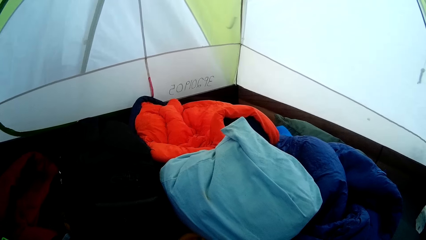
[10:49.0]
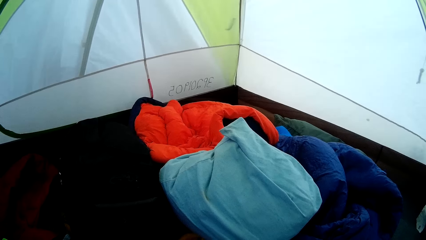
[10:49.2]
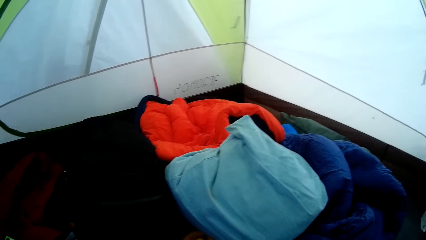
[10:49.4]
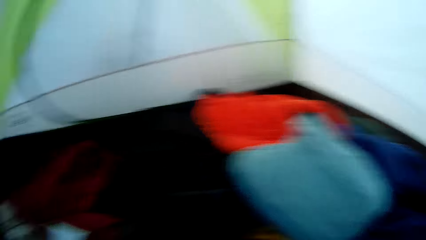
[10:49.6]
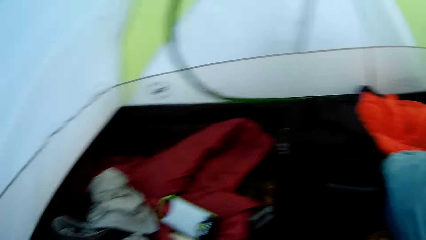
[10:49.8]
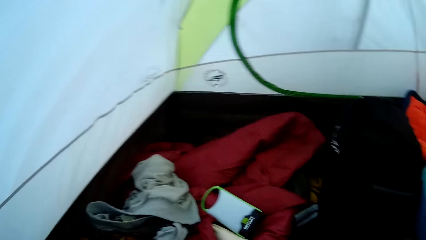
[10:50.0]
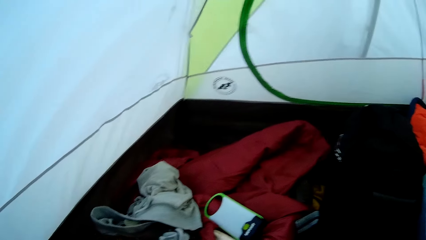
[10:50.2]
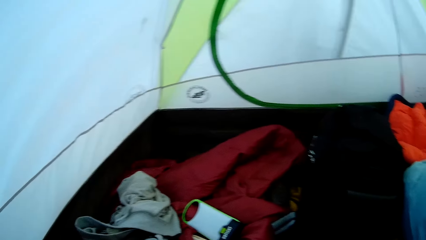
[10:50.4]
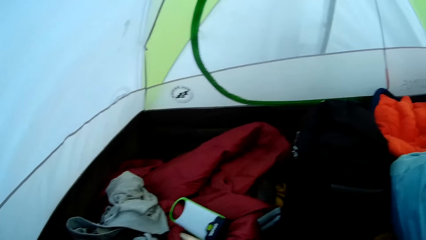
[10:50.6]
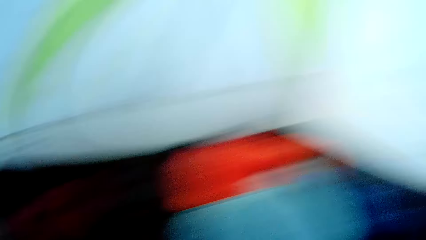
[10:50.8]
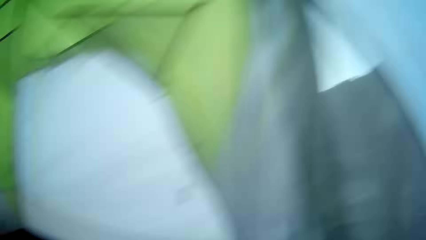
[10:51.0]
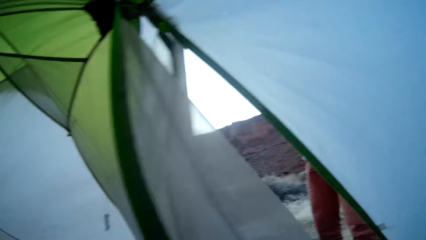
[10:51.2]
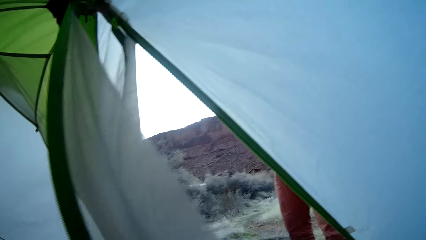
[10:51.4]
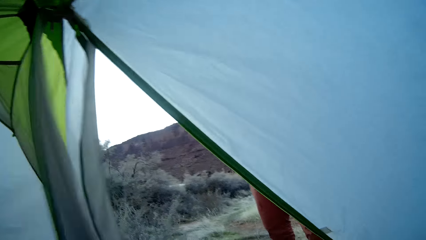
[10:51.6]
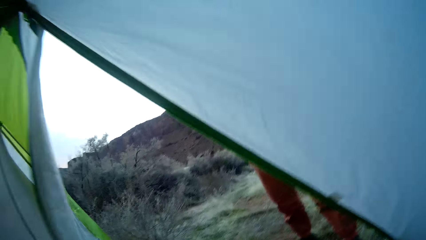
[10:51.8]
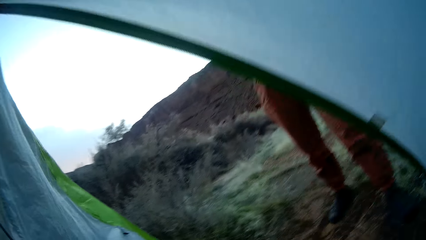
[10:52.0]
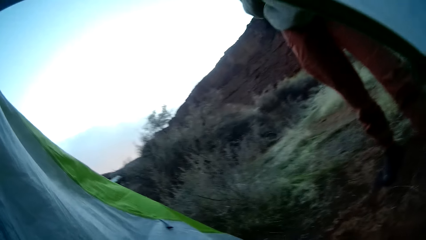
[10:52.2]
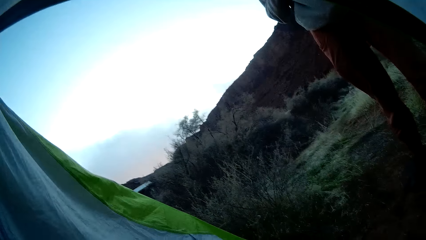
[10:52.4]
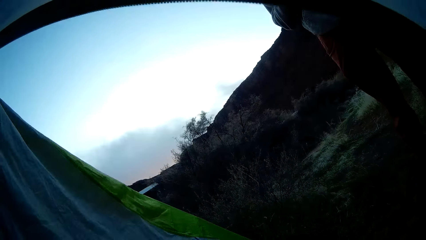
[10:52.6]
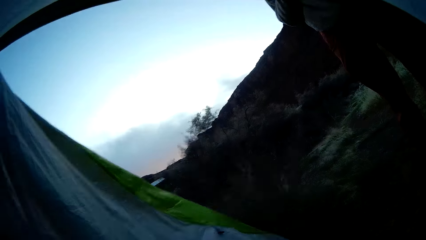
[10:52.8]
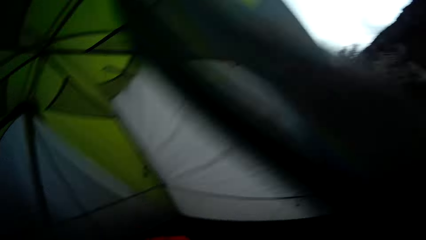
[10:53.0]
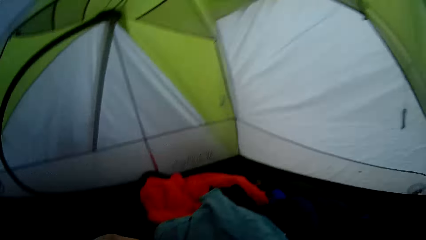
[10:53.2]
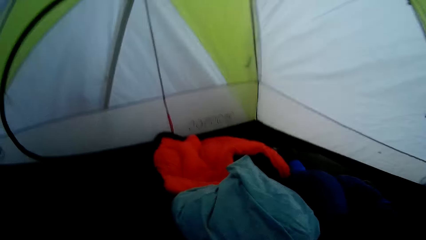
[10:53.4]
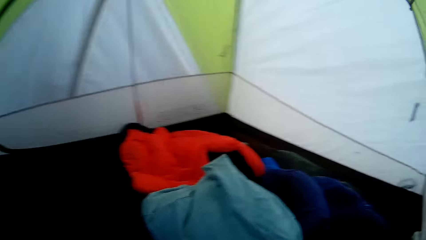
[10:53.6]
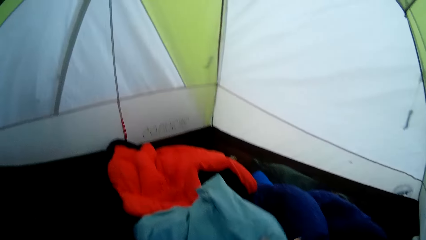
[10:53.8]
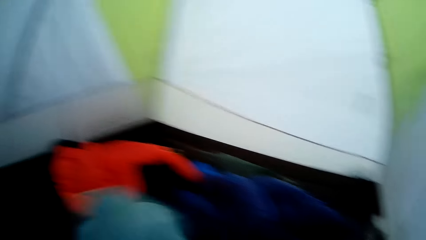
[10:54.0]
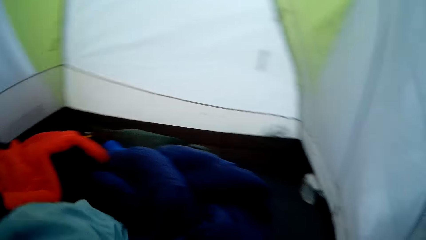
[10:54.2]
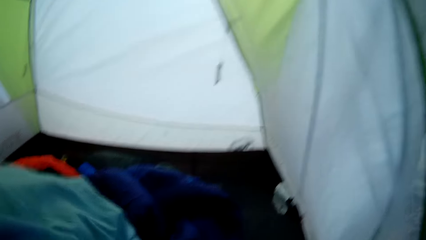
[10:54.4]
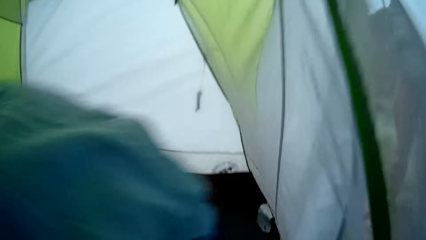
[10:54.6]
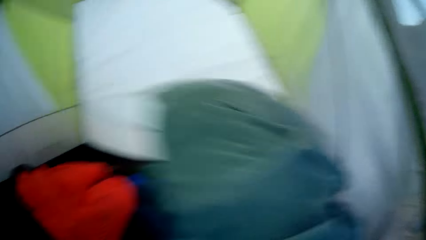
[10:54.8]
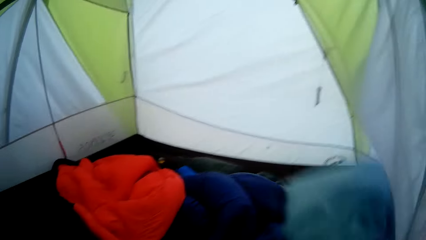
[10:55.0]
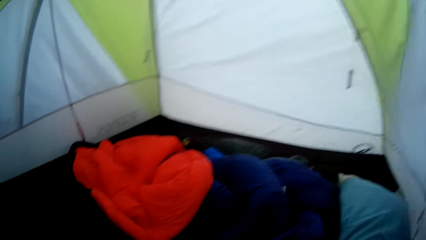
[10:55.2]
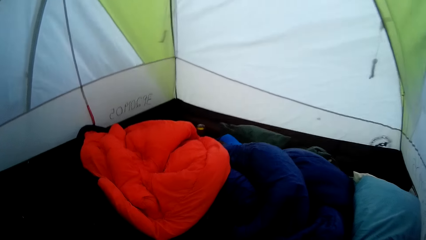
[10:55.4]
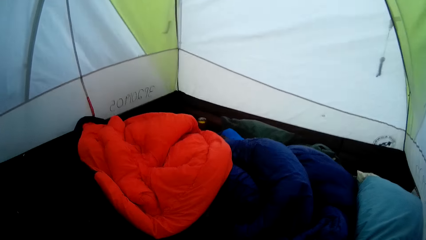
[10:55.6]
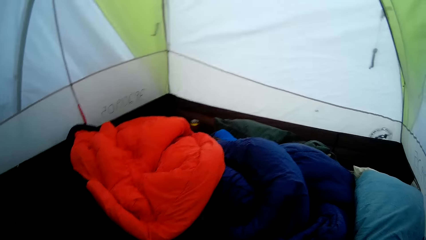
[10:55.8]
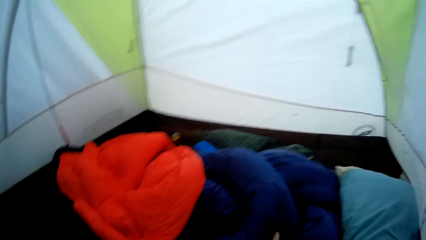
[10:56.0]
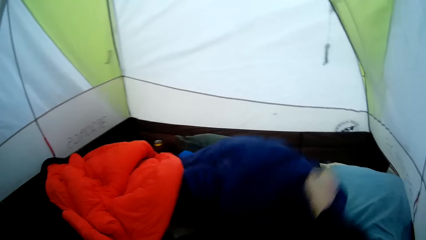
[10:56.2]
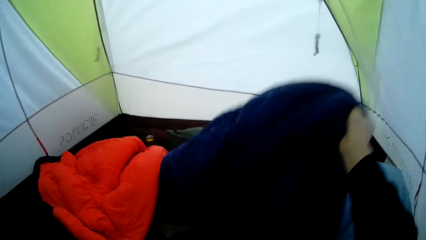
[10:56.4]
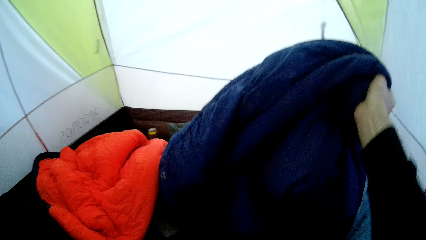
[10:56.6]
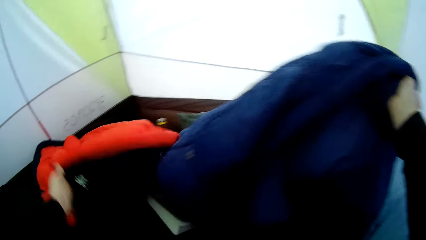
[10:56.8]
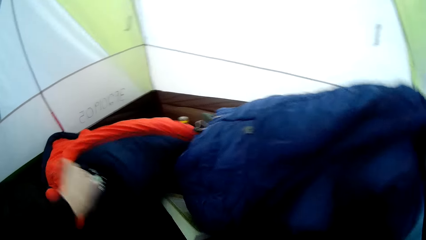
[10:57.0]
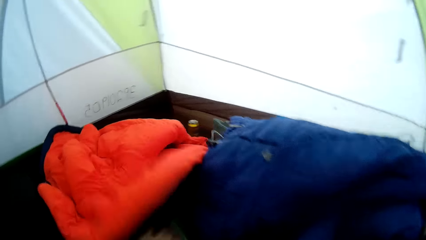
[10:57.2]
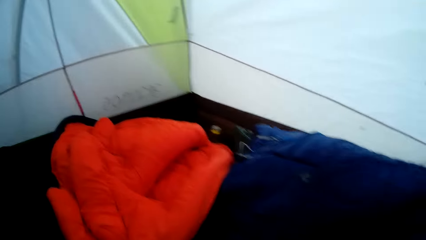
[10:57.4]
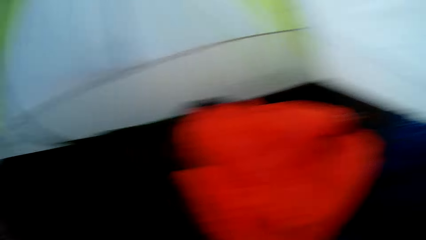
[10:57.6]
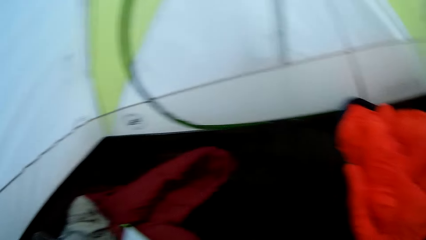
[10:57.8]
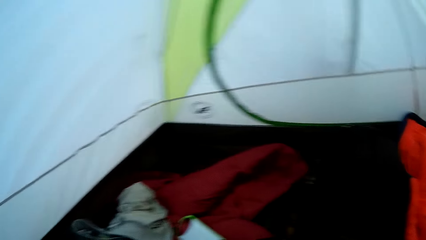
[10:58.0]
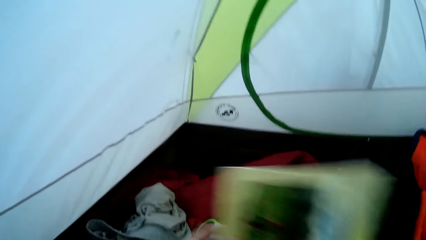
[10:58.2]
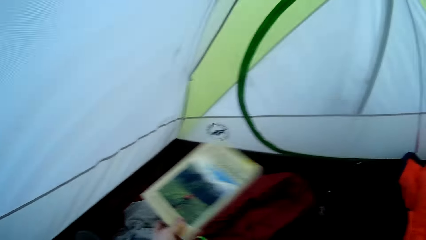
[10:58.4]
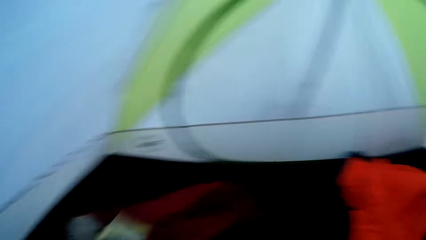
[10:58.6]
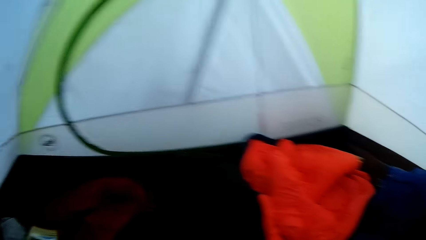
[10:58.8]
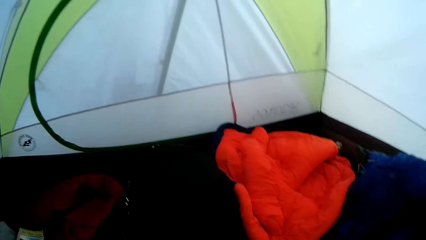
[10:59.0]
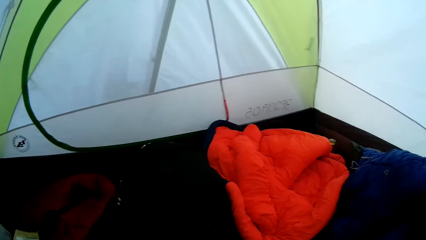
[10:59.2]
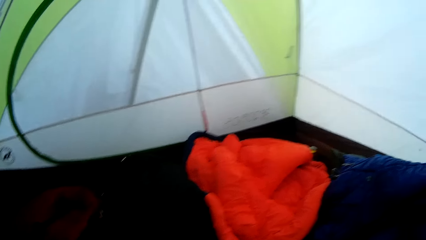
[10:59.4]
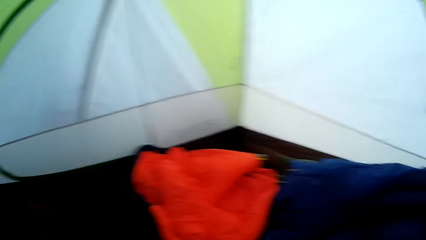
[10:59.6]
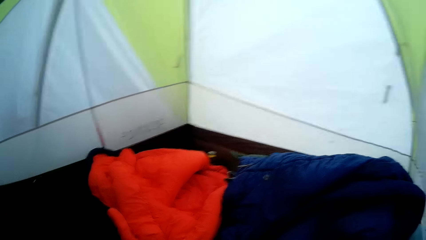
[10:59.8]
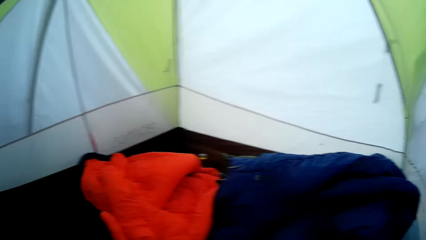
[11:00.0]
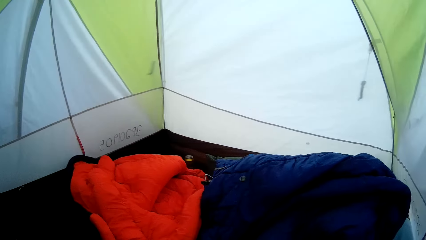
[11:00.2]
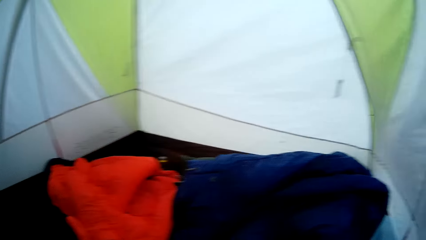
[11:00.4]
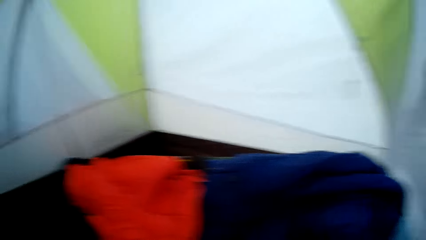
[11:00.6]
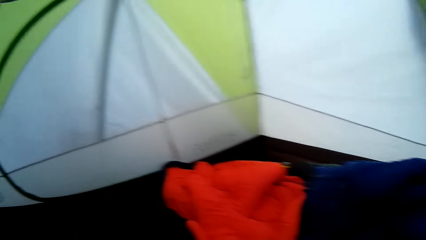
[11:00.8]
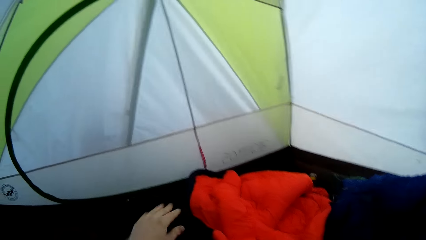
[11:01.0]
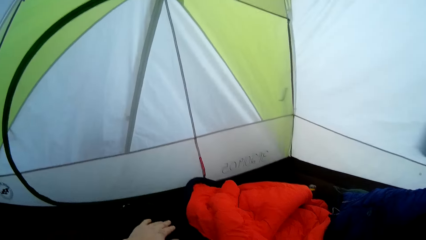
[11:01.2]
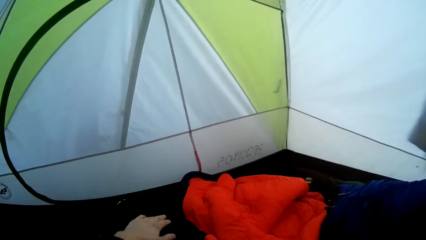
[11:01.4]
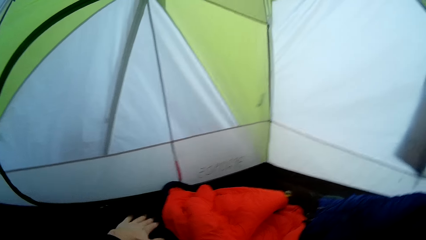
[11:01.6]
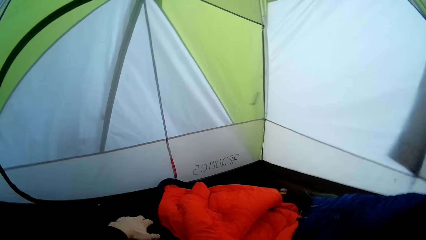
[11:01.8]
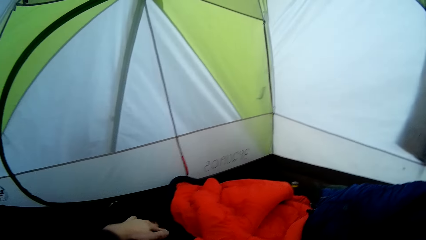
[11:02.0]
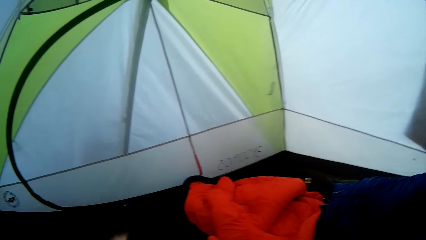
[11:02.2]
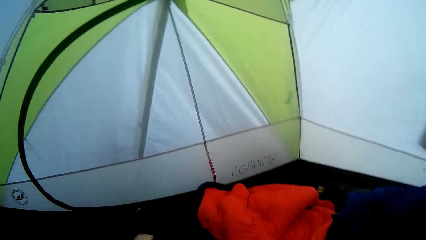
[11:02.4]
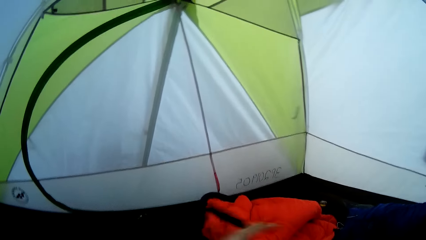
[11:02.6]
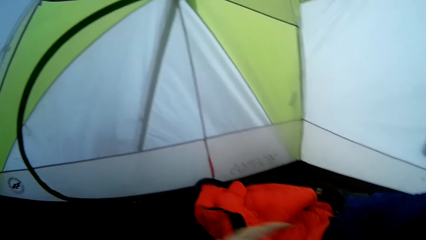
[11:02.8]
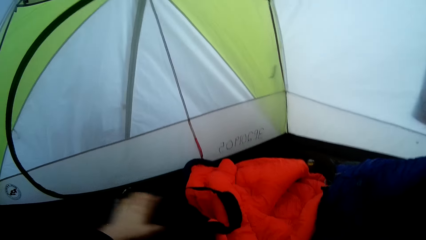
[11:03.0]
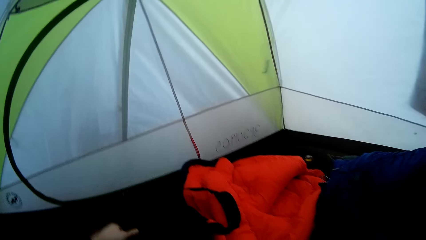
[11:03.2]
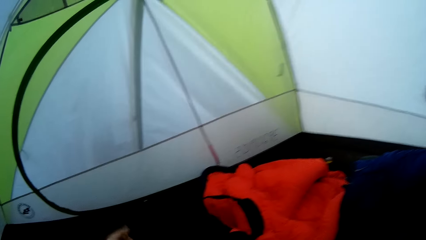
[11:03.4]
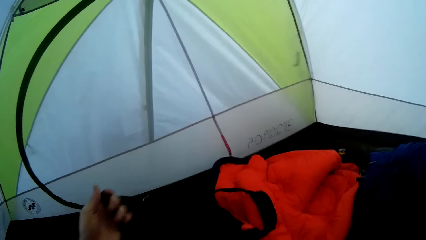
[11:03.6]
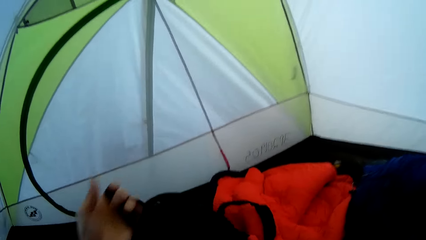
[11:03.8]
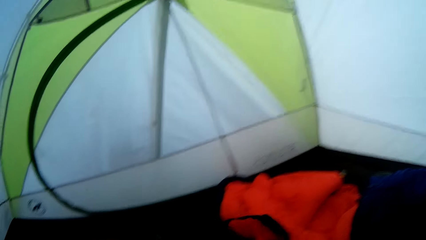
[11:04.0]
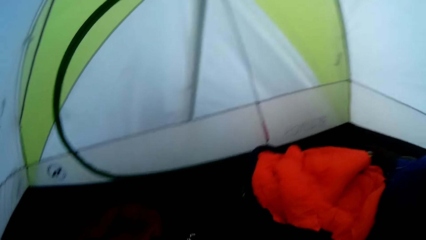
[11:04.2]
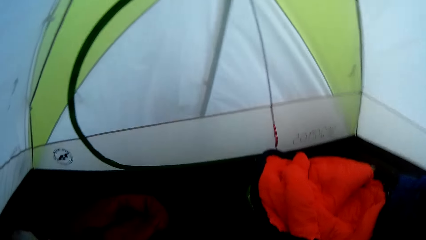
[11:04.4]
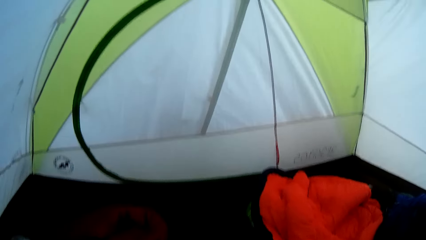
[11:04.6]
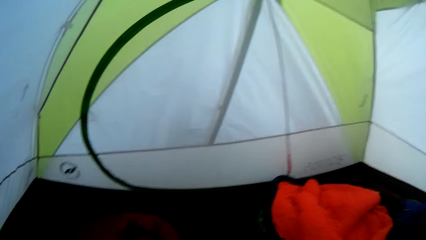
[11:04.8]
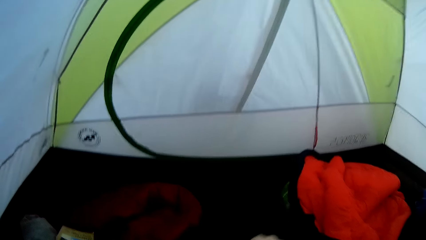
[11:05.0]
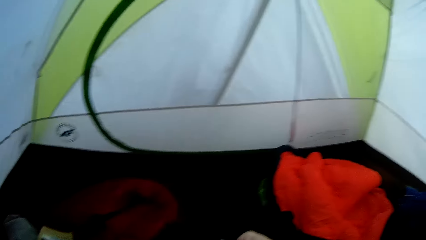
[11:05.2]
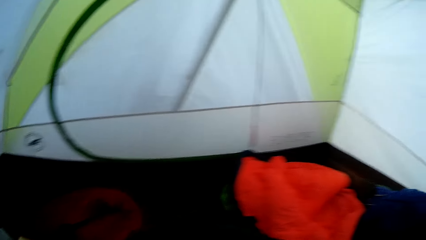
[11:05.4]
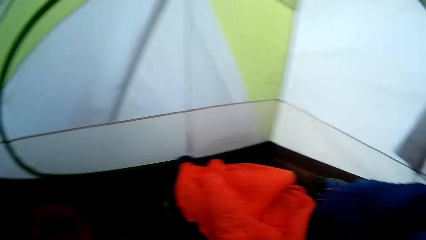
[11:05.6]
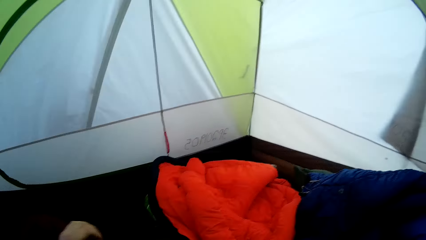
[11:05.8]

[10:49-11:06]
The camera wearer looks around. He folds a blanket in the camp tent. He lifts a cloth from the ground sheet. He drops the cloth on the ground sheet. He lifts the cloth from the ground sheet. He looks around the tent. He arranges clothes in the camp tent. He lifts a book with his left hand. He drops the book on the ground sheet. He looks around the tent. He lifts a bag from the ground sheet.
